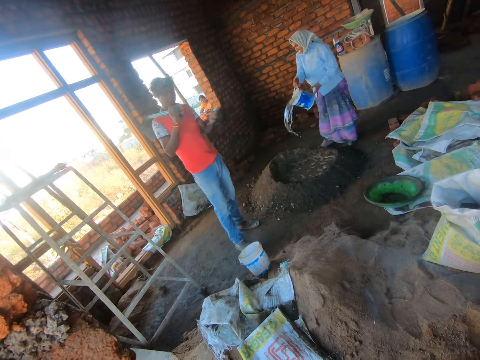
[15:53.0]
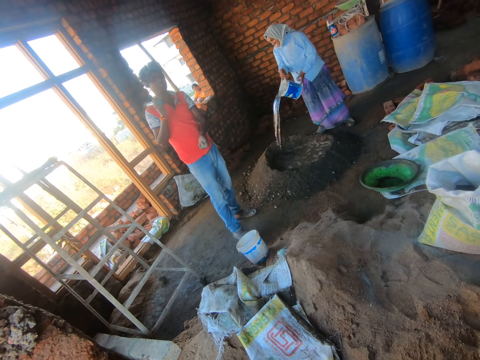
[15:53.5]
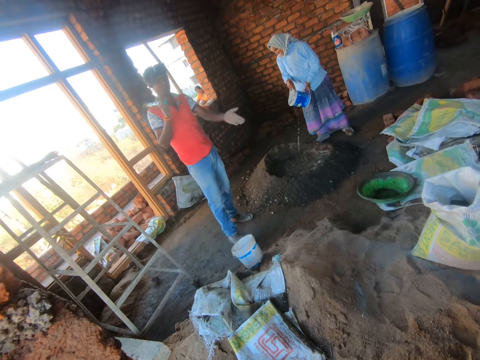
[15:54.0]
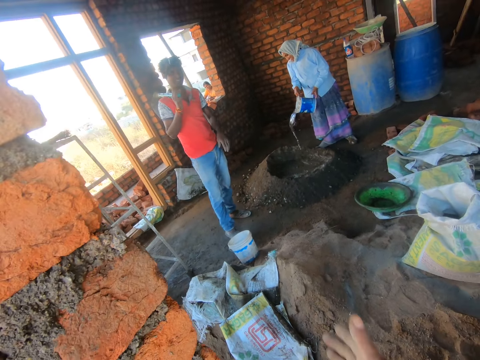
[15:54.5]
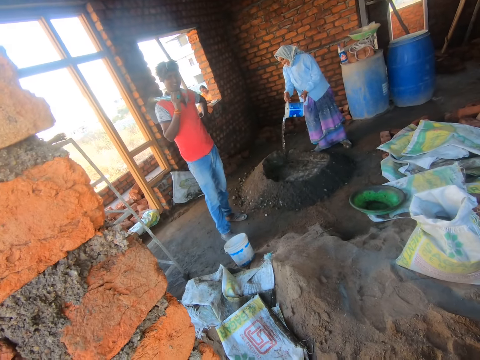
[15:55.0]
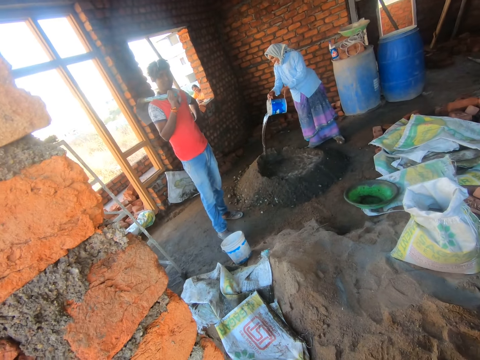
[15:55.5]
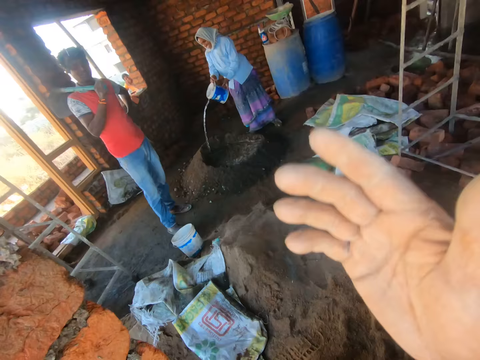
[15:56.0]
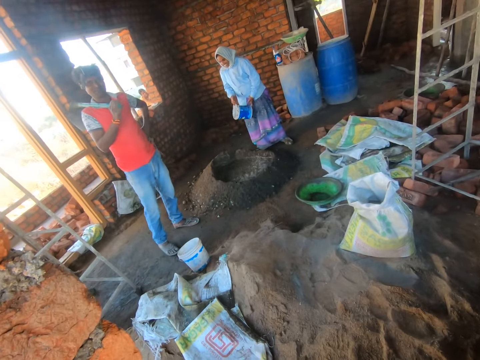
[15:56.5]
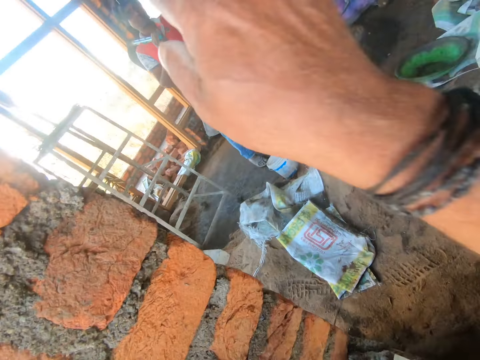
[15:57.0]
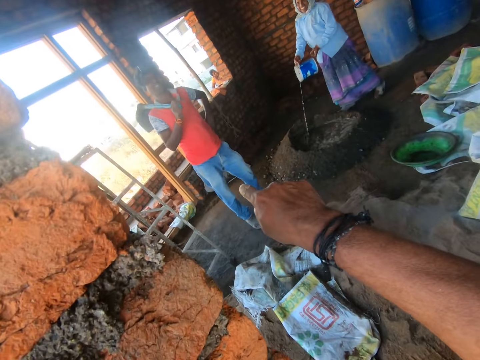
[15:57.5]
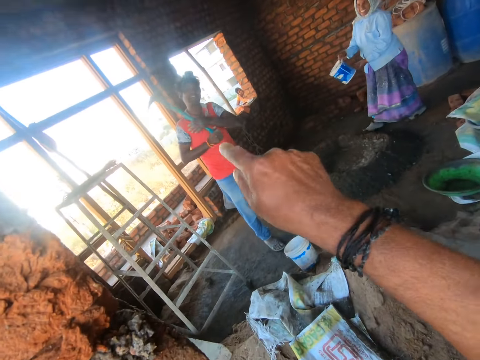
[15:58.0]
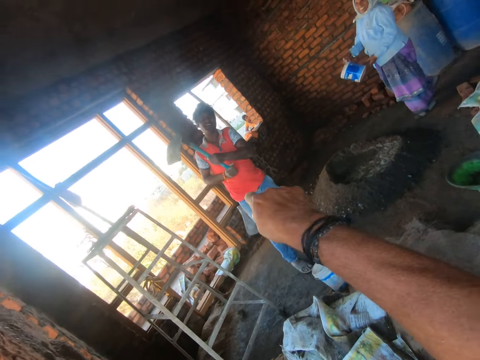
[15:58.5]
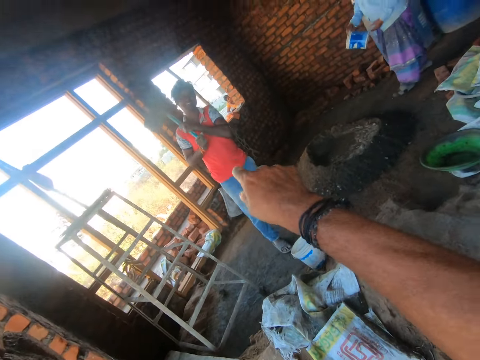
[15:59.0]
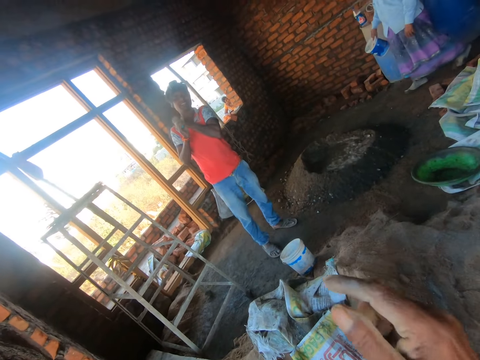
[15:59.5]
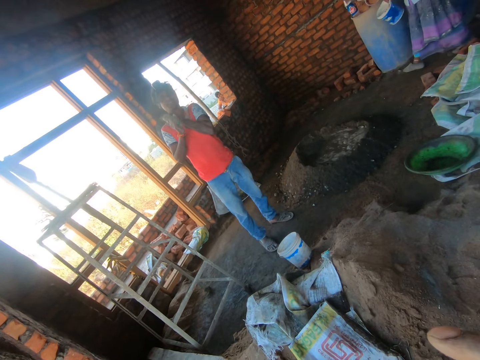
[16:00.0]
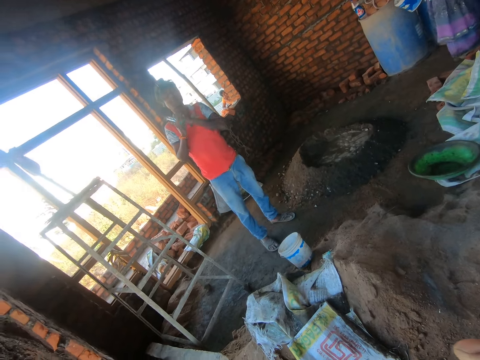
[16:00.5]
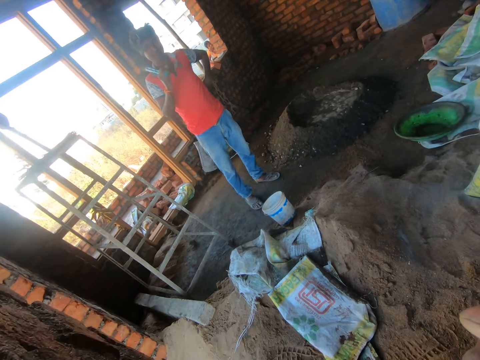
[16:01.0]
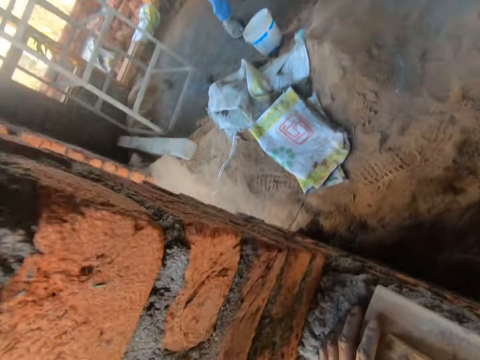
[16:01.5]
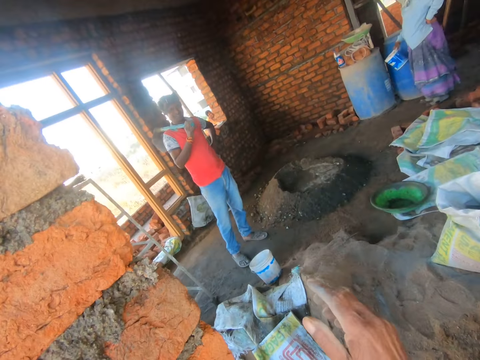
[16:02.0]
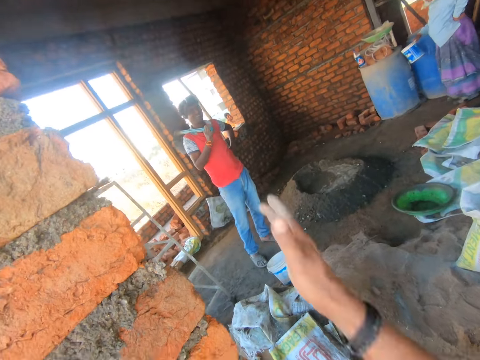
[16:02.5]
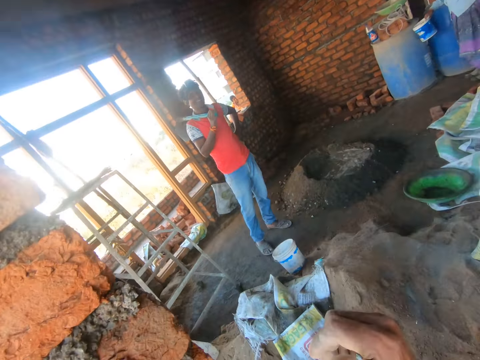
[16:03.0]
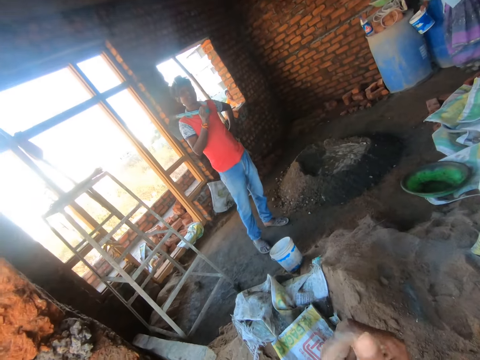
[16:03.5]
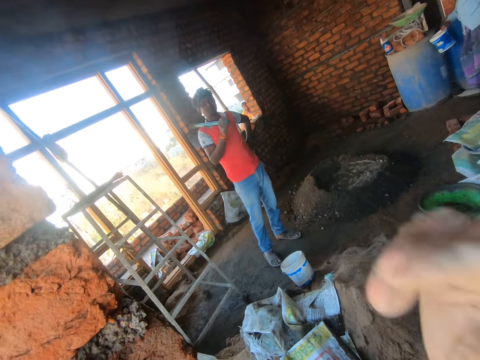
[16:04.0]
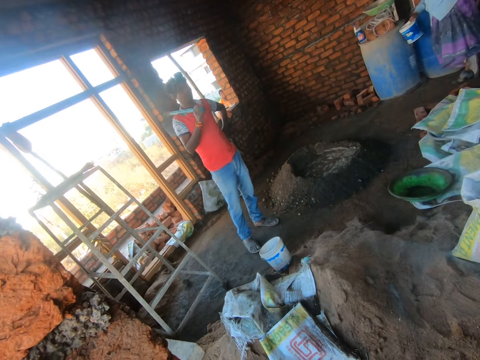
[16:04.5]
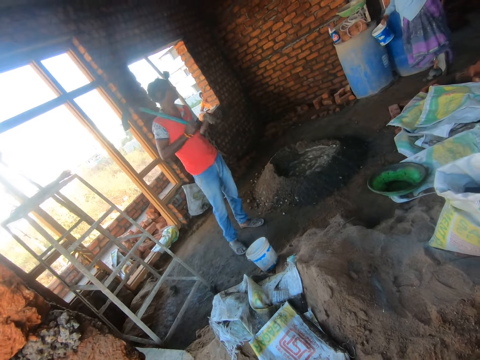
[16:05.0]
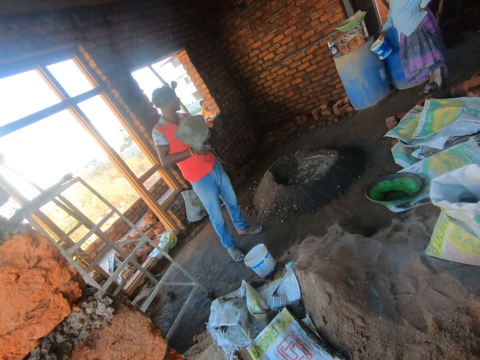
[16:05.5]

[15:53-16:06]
The person pours water on the mixture of cement and sand. The camera wearer moves his hand.

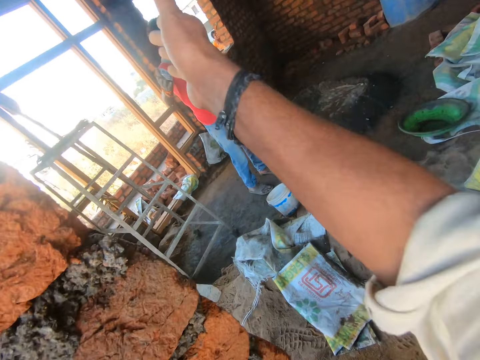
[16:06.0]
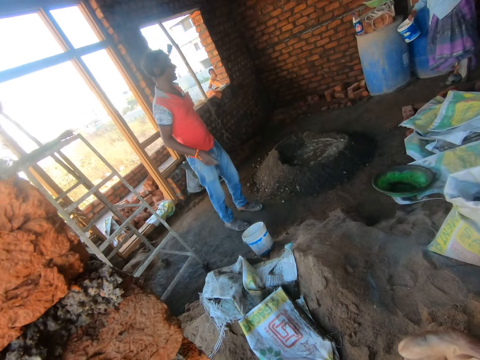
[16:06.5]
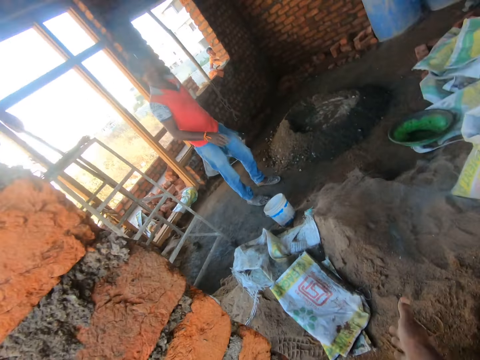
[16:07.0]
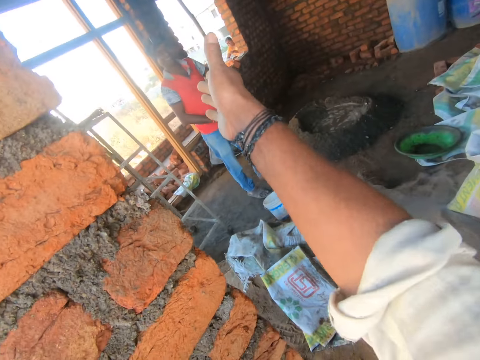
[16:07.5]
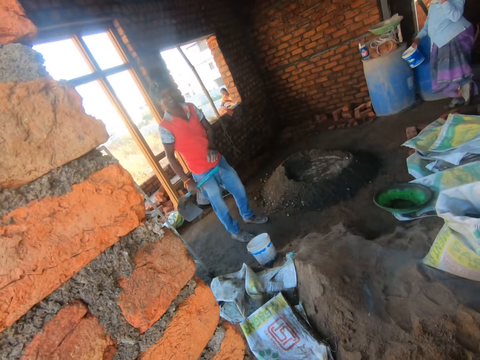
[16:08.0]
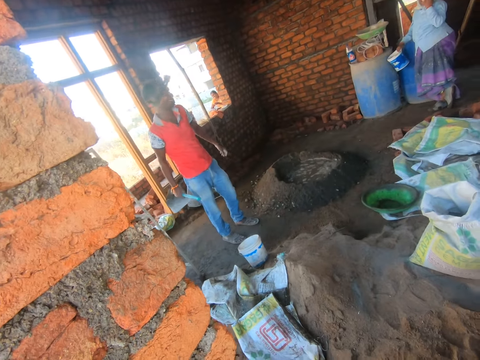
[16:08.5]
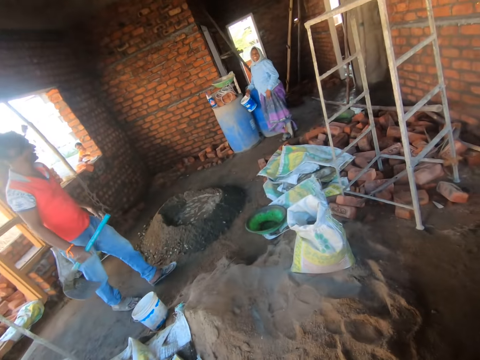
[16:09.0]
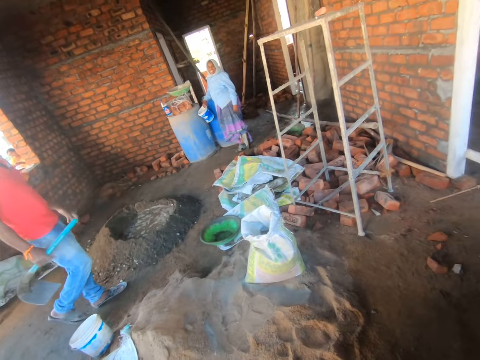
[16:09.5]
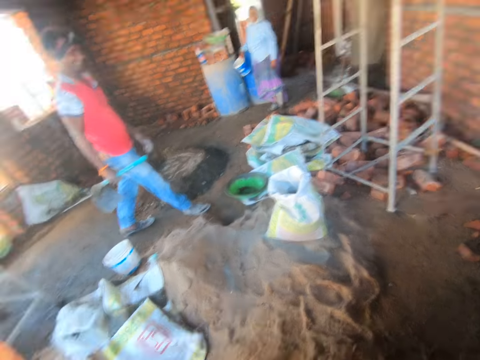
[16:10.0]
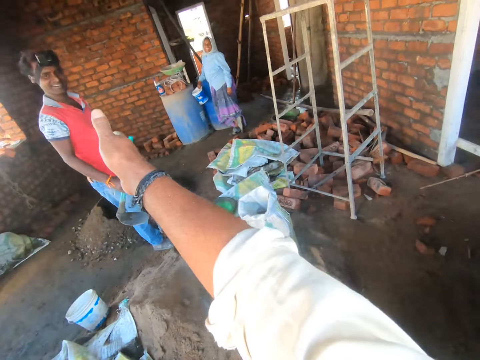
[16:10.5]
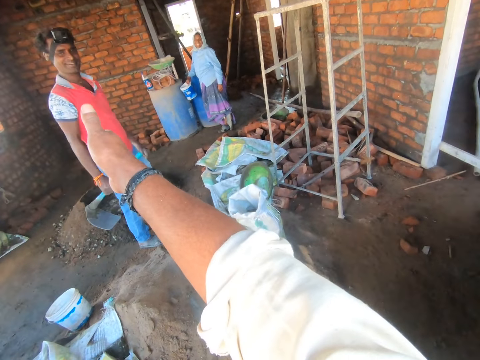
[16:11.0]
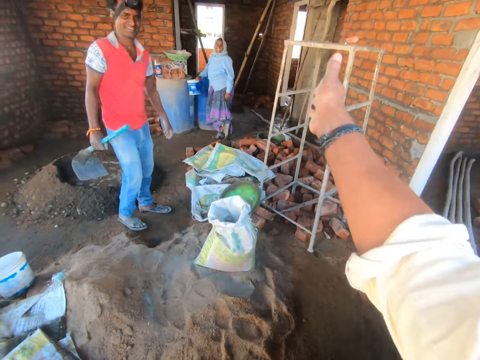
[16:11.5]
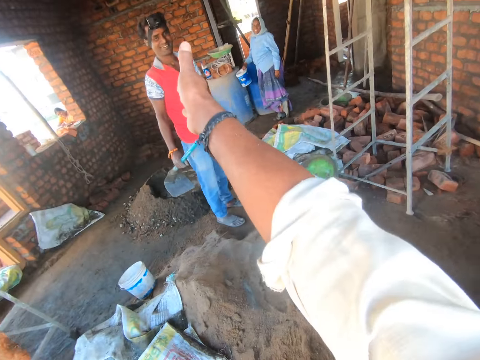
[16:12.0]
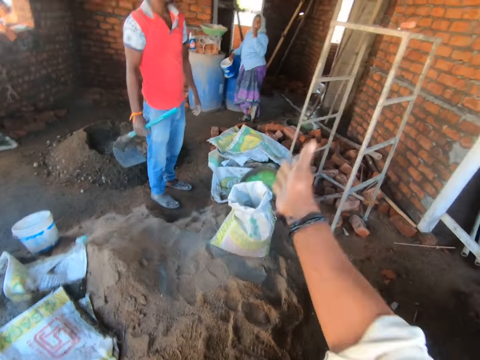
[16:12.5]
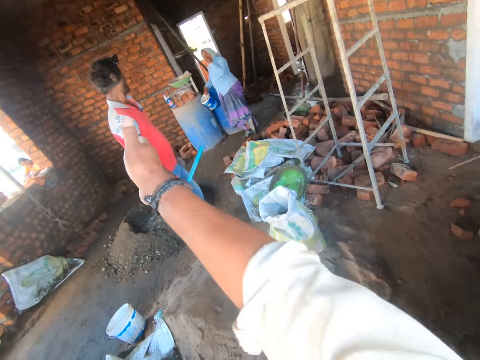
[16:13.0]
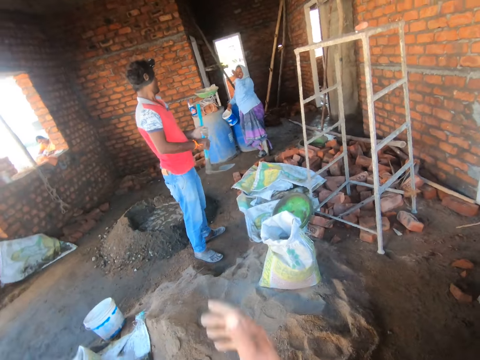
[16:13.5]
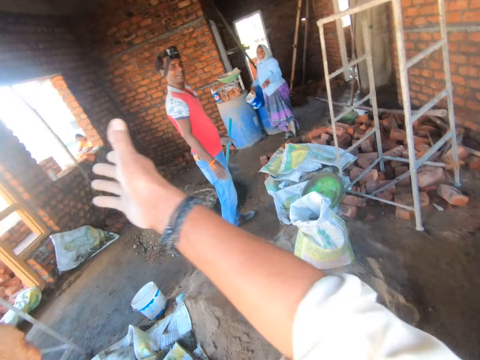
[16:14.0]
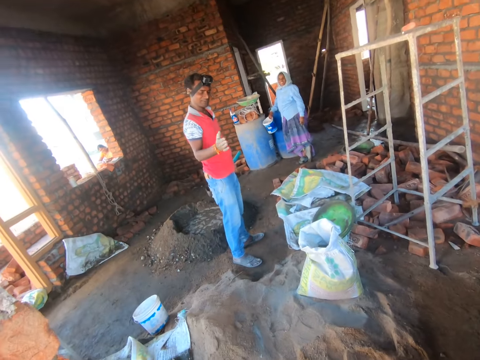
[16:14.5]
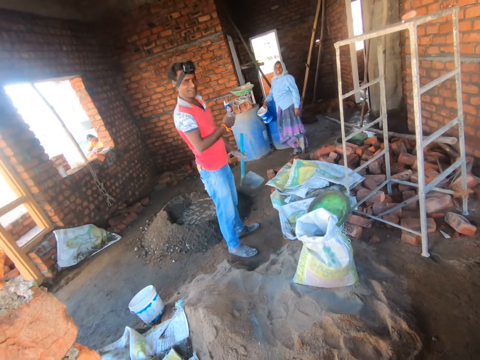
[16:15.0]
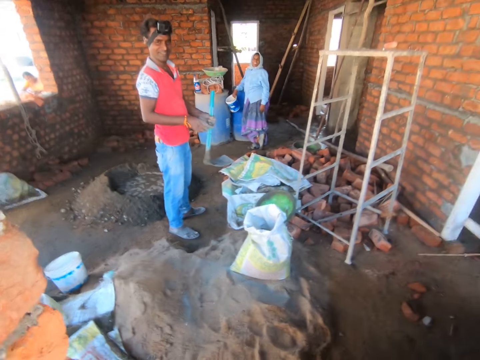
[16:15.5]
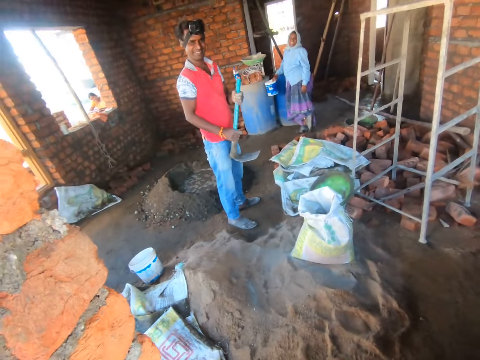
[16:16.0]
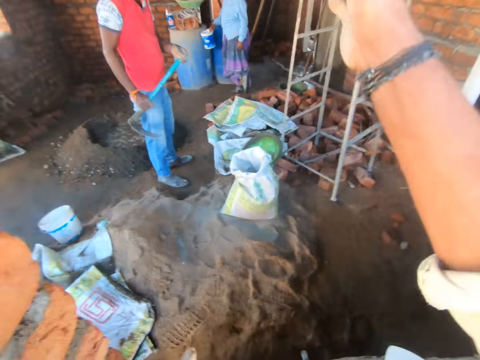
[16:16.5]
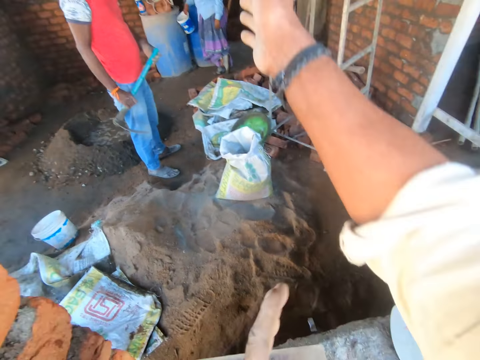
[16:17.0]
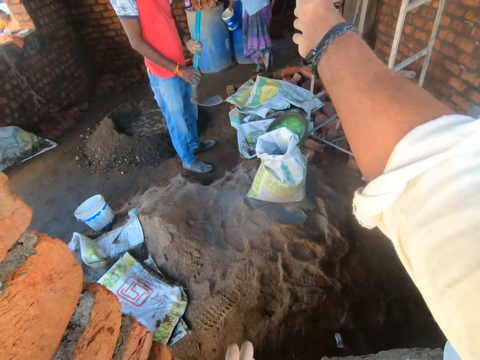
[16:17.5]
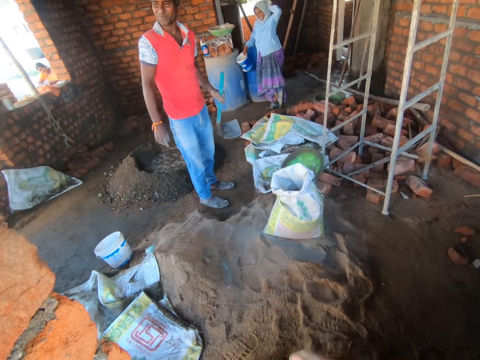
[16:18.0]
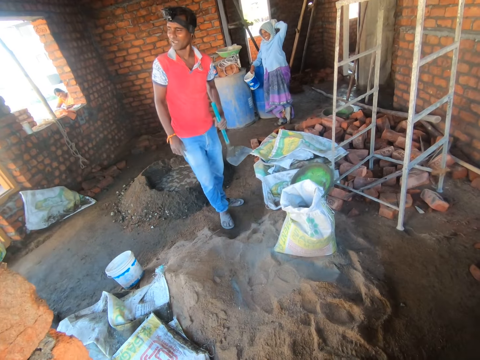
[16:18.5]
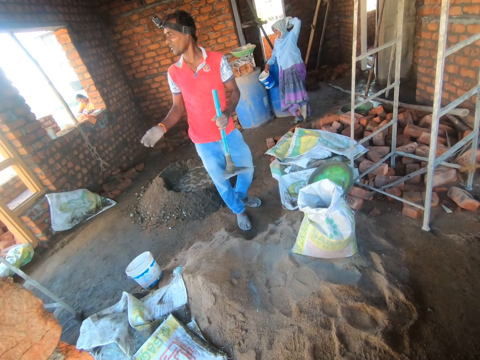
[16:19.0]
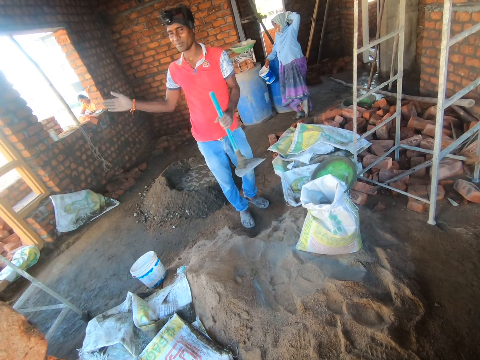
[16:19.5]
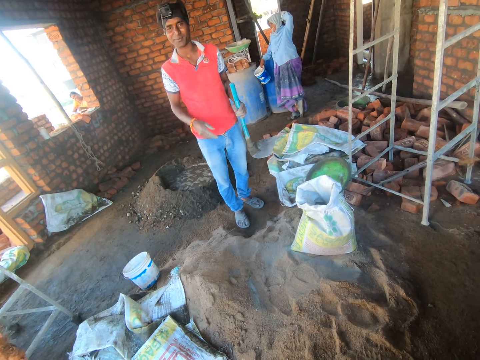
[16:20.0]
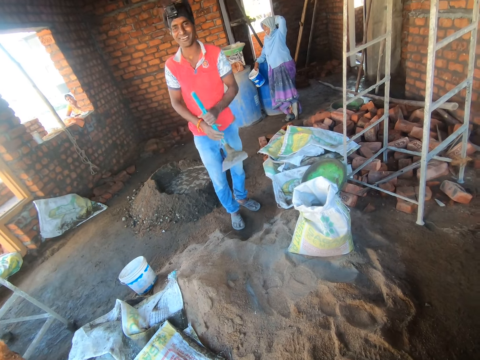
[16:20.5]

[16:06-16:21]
The camera wearer looks at a person. Another person walks around the house. The camera wearer moves his hand. The other person moves his hand.
